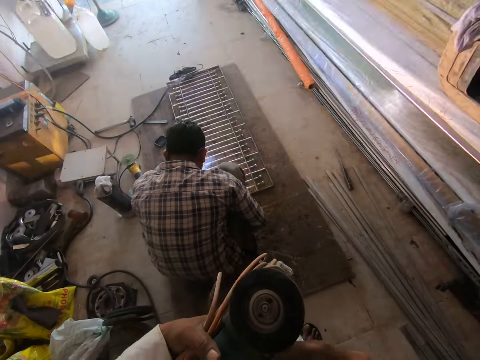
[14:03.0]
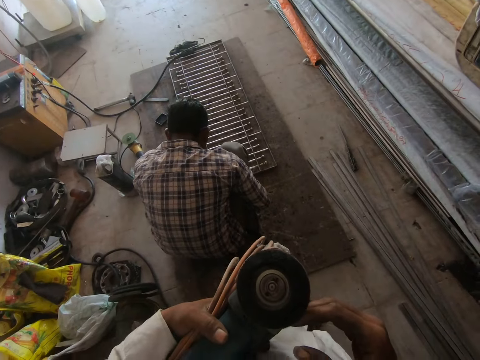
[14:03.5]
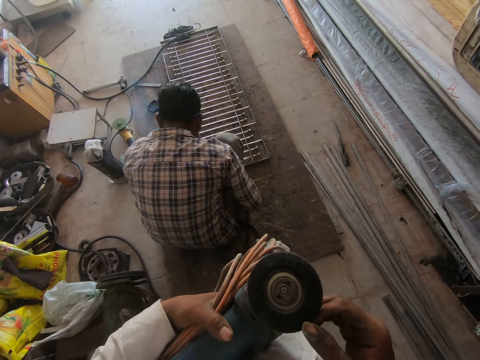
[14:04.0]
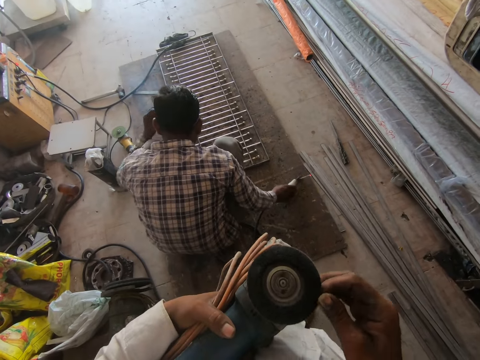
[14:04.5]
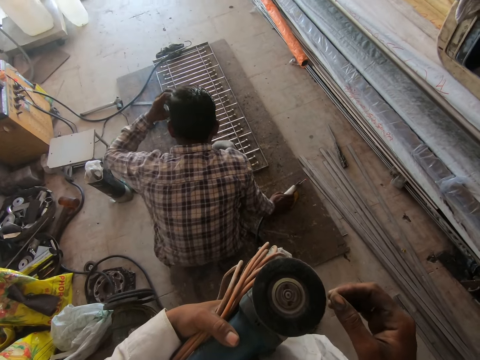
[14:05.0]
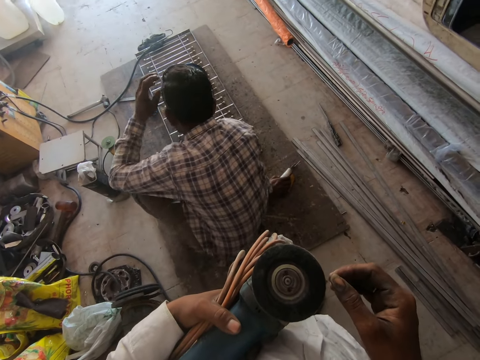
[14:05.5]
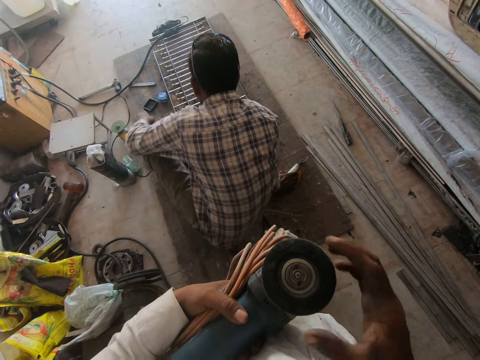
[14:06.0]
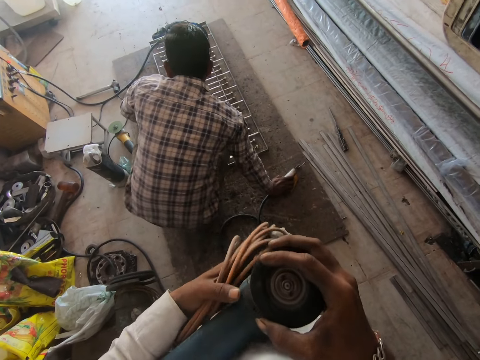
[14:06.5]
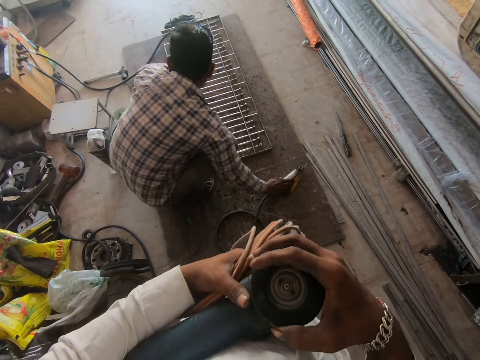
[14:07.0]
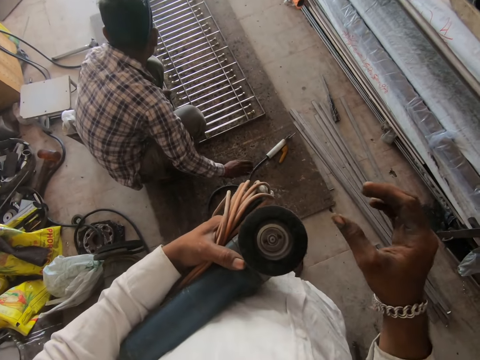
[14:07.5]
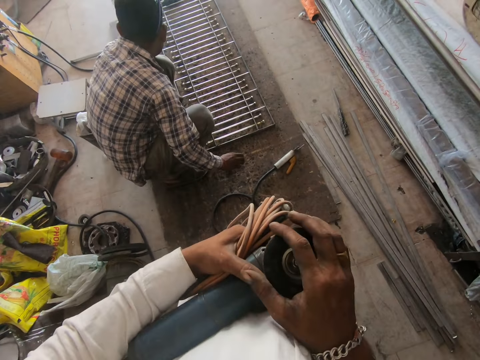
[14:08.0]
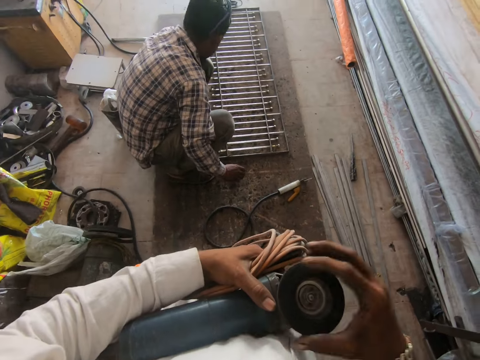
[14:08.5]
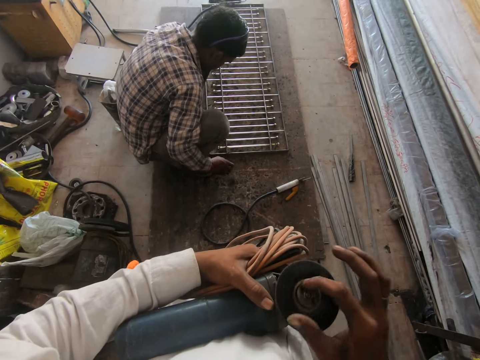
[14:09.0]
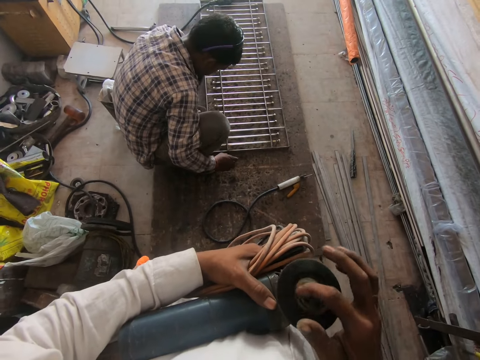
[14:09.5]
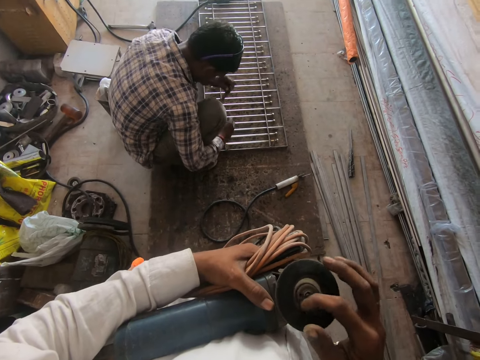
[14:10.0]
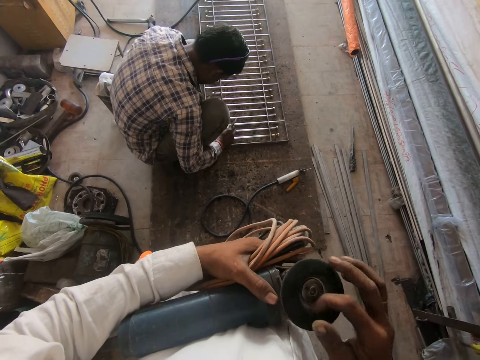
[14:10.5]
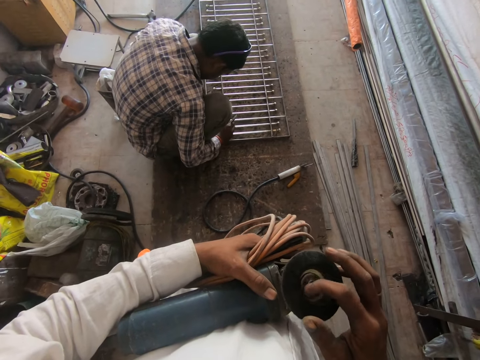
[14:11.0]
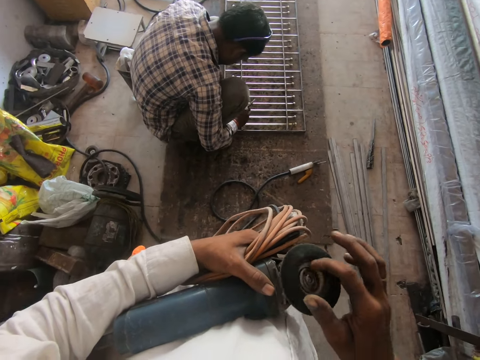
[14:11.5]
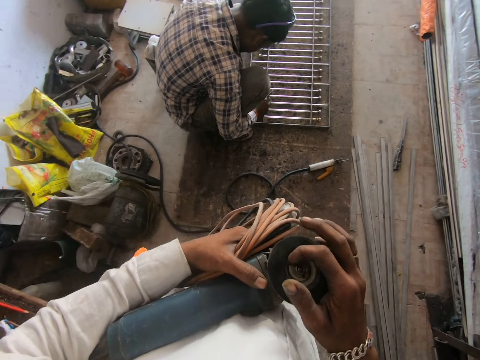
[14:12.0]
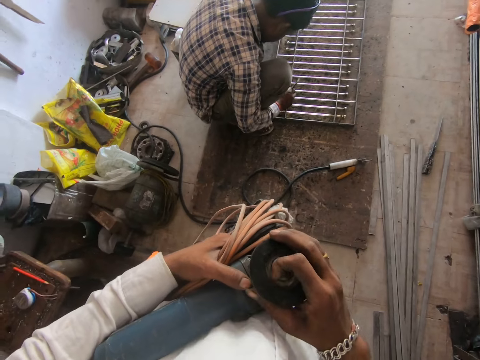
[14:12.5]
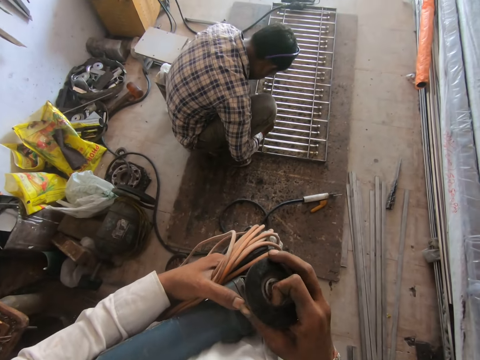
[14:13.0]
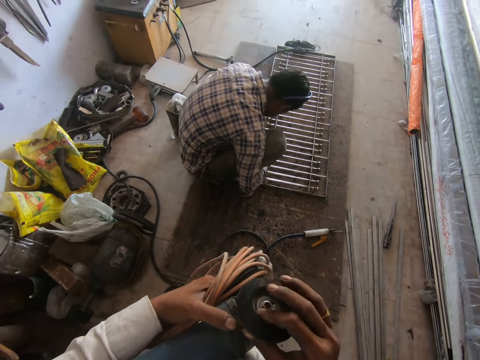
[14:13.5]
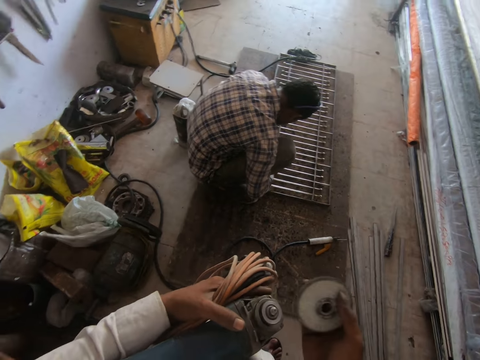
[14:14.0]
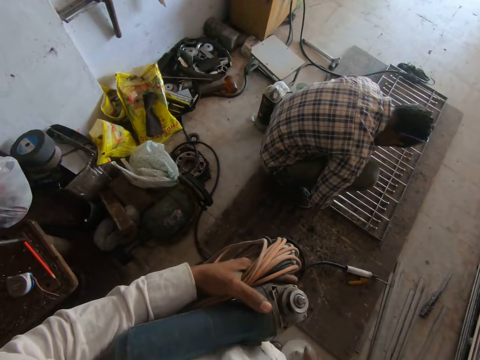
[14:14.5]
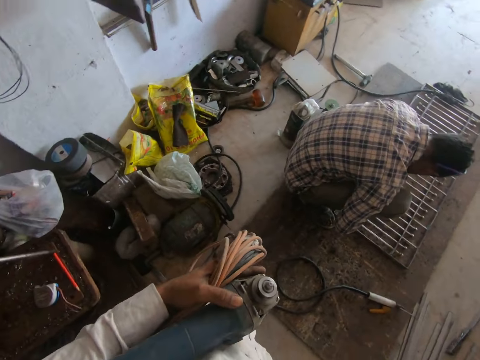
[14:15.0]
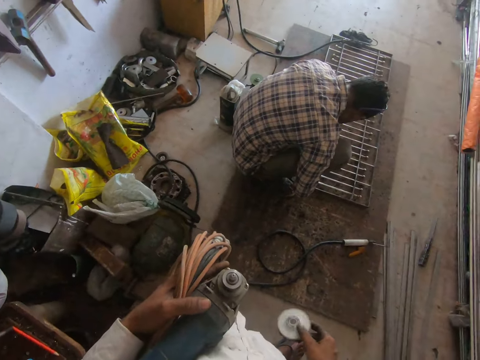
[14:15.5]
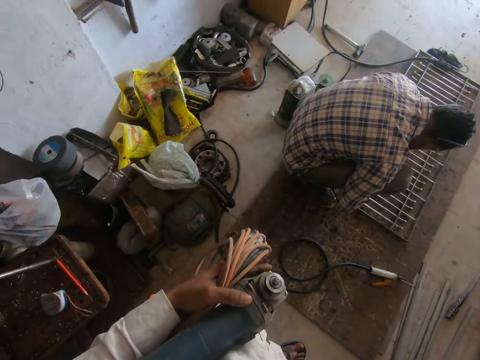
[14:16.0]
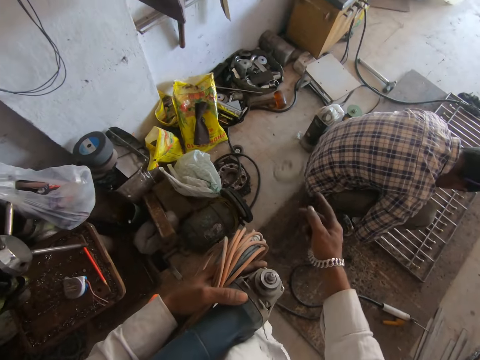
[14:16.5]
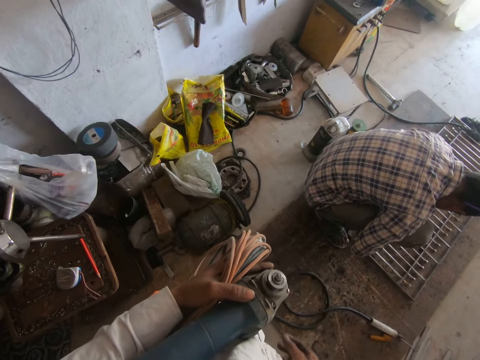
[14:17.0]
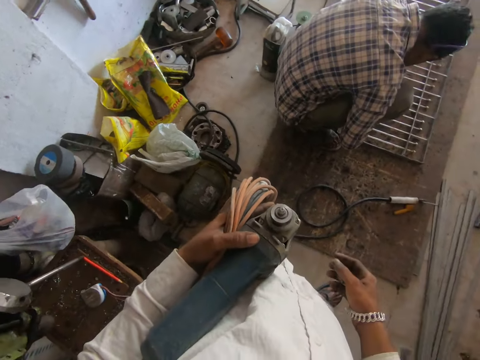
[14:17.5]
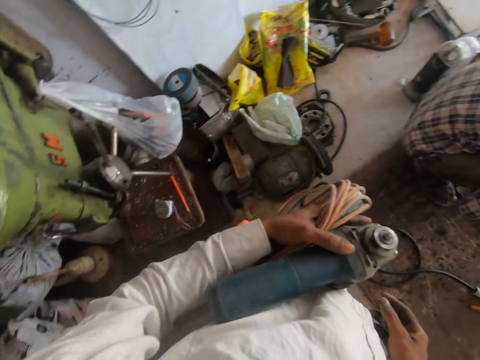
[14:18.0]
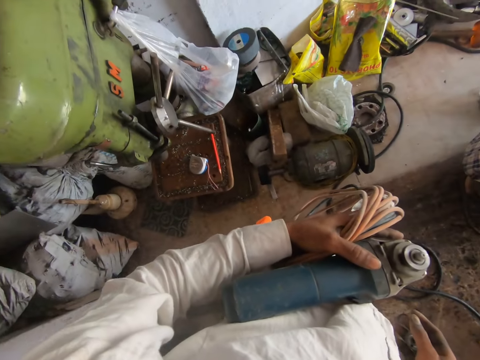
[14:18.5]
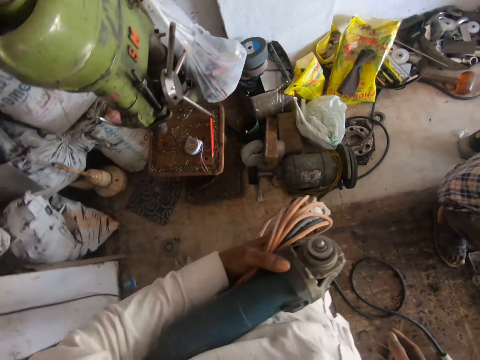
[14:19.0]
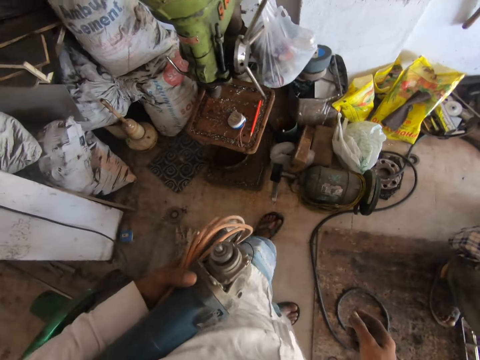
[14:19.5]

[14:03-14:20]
The camera wearer changes the grinder from the right hand to the left. He holds the grinder machine with his hands. He holds the grinding disk. A person puts the electrode holder on the floor. The camera wearer loosens the grinding disk. The person holds the hammer. The camera wearer removes the grinding disk from the grinder. He throws the grinder disk on the floor. He looks around.

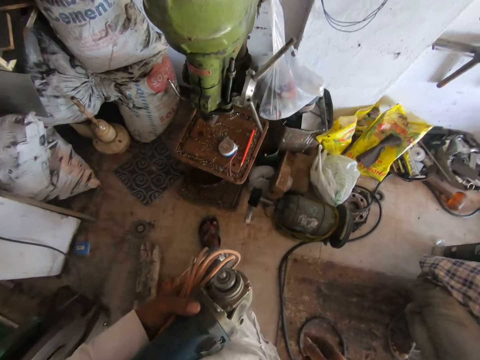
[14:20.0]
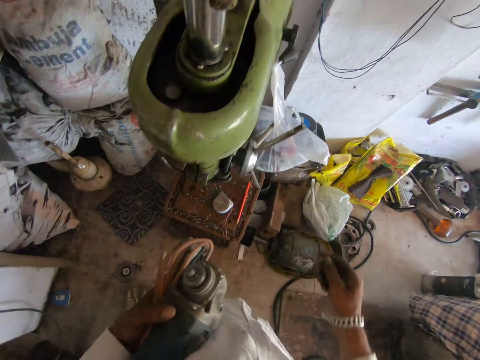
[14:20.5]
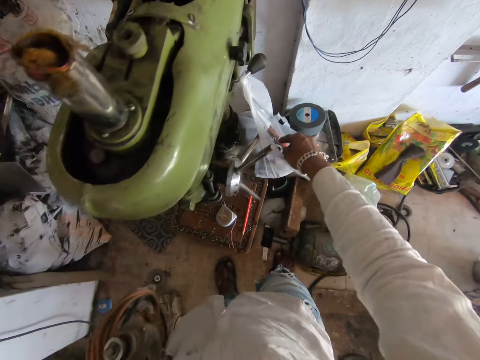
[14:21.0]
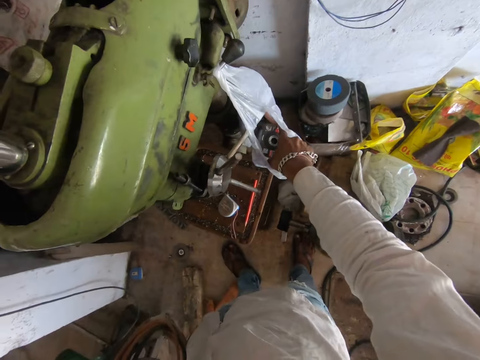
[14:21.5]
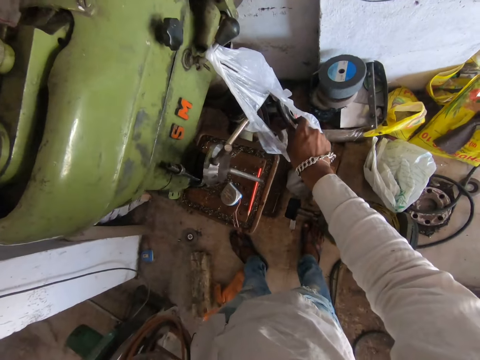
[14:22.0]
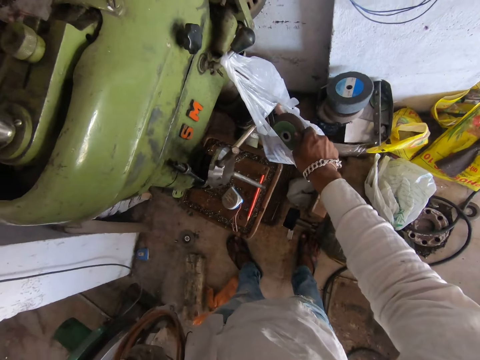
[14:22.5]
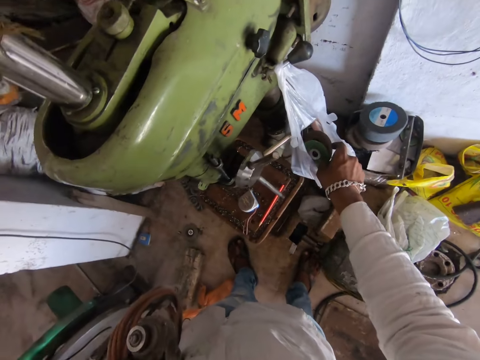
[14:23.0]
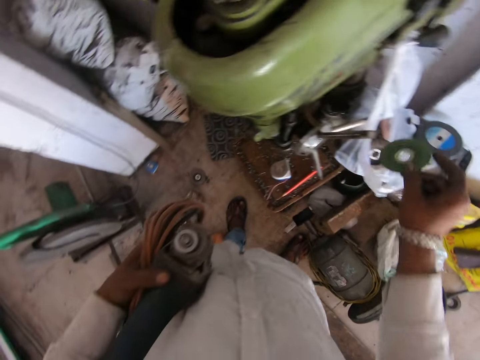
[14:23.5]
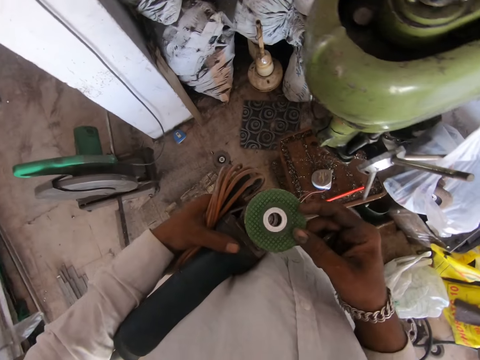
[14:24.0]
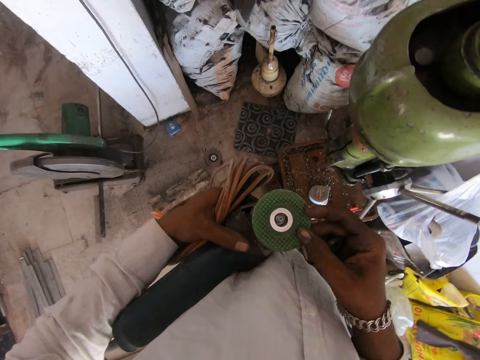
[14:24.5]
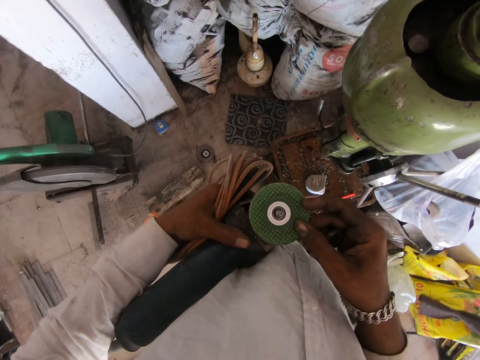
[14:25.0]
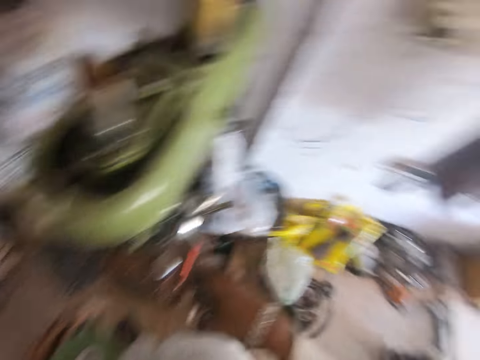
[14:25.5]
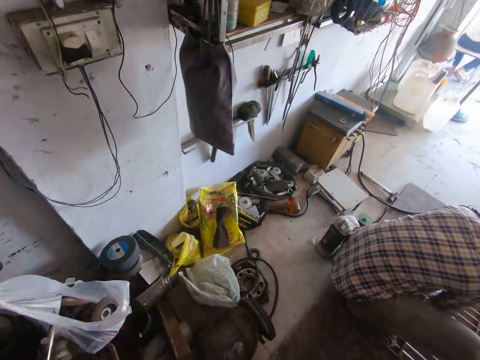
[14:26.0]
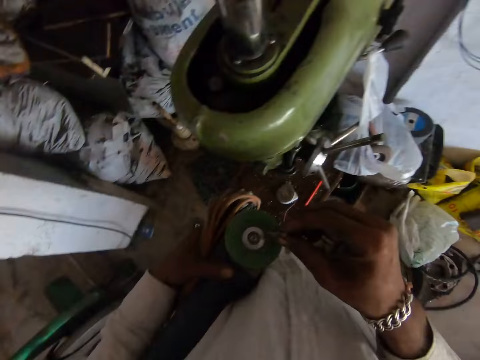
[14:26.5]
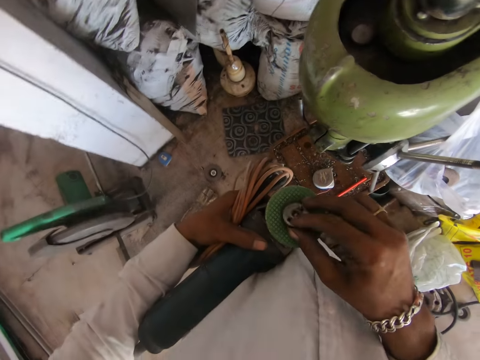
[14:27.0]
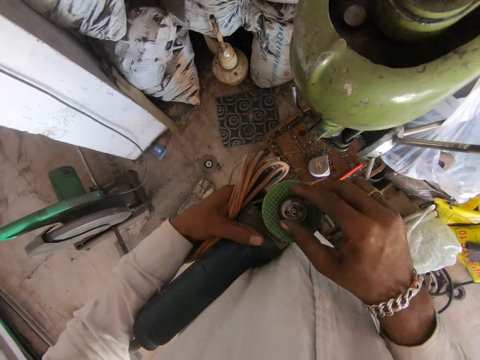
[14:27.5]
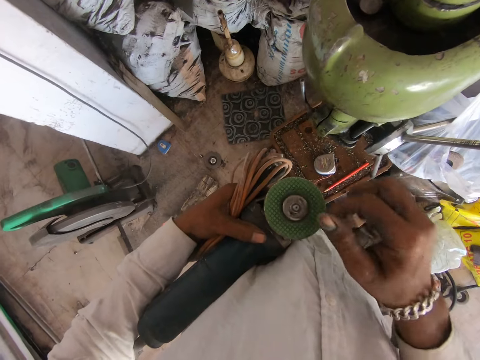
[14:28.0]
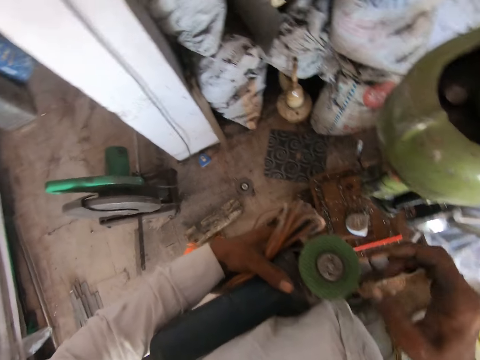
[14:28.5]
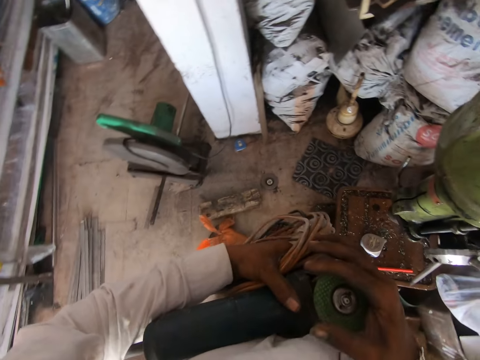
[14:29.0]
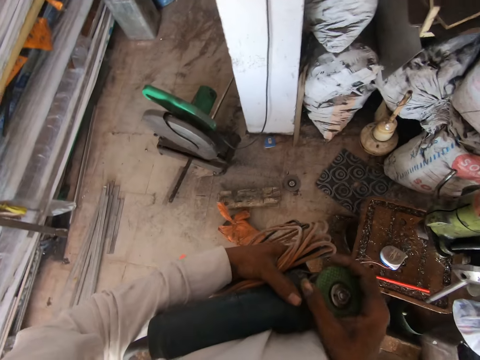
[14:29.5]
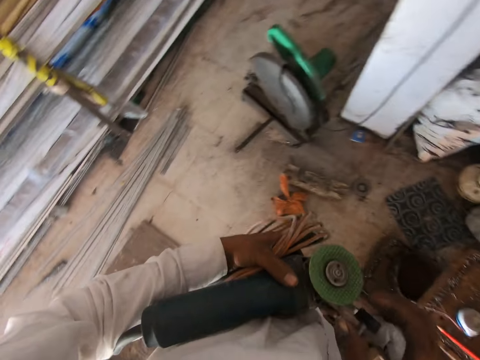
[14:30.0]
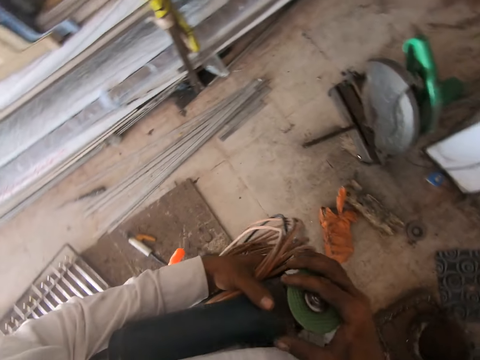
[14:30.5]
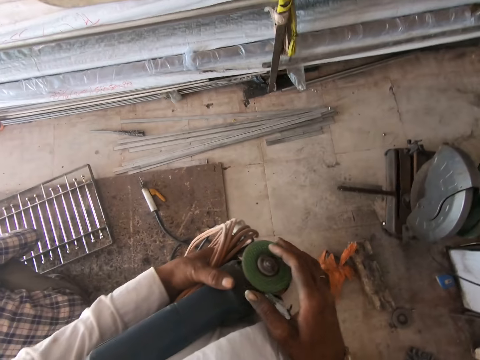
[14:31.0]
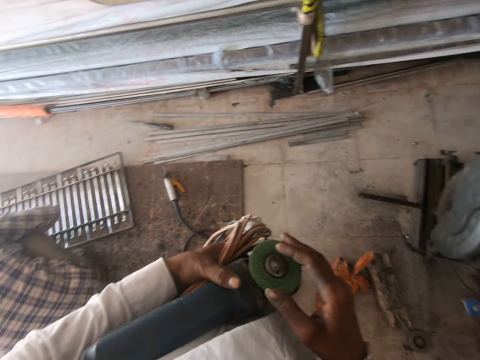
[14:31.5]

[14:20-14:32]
The camera wearer inserts his hand in the polythene paper. He picks the grinder disk in the plastic bag. He connects the grinder disk in the grinder machine. He looks around. He holds the locking nut. He holds the grinding machine with both hands.
